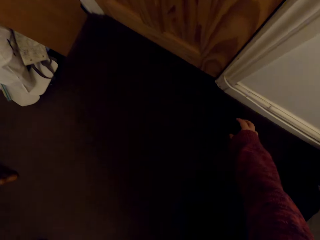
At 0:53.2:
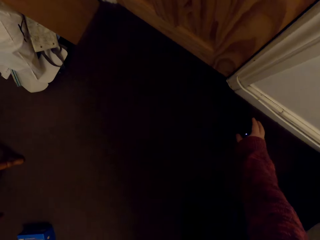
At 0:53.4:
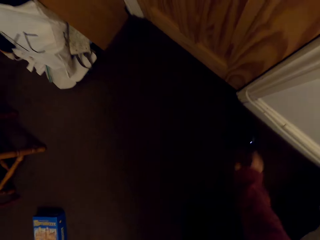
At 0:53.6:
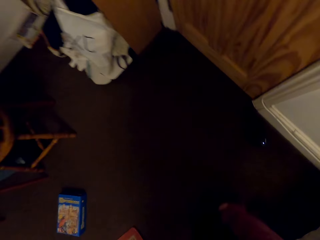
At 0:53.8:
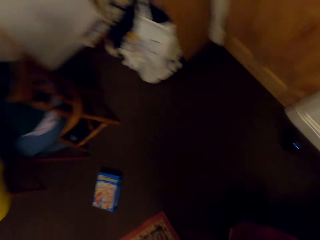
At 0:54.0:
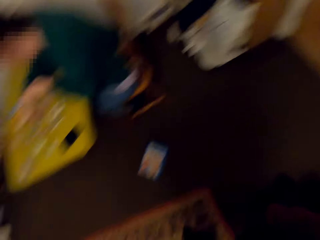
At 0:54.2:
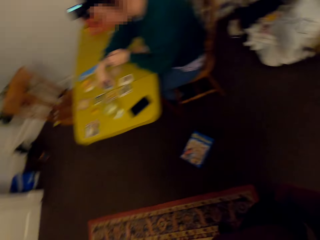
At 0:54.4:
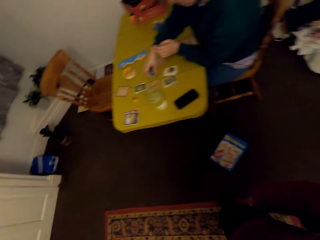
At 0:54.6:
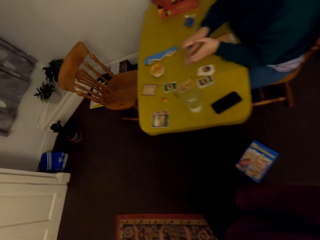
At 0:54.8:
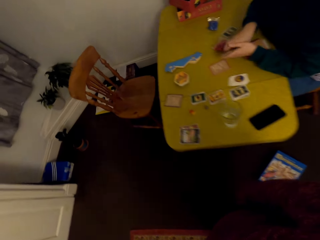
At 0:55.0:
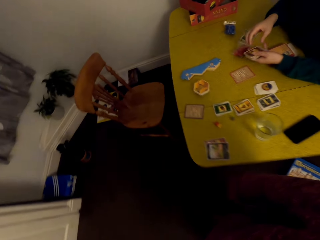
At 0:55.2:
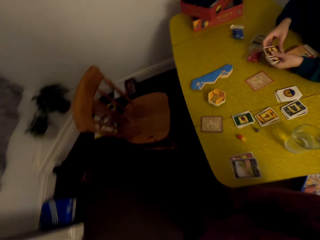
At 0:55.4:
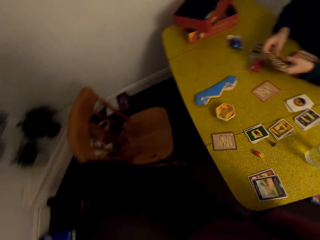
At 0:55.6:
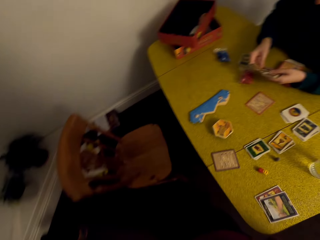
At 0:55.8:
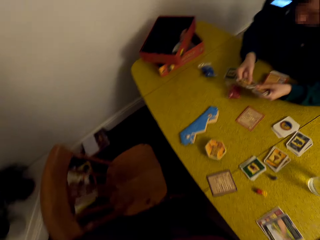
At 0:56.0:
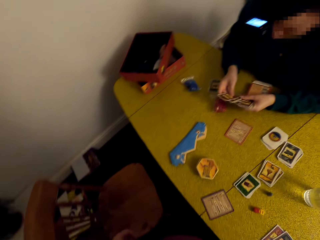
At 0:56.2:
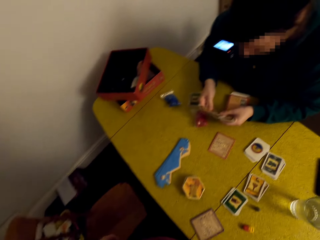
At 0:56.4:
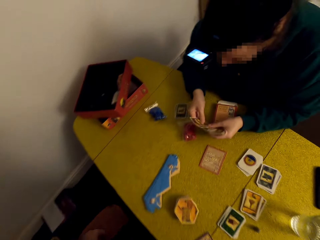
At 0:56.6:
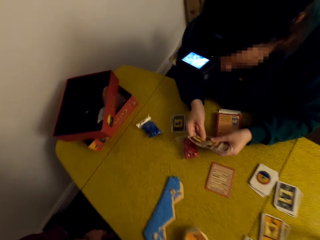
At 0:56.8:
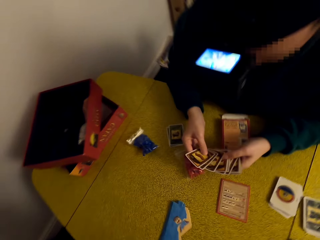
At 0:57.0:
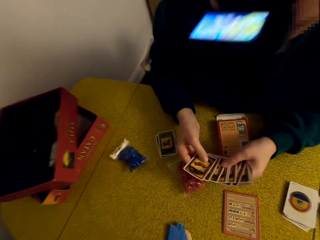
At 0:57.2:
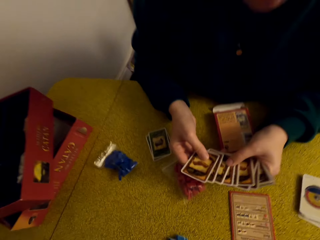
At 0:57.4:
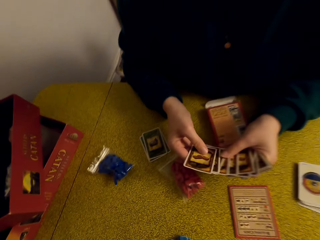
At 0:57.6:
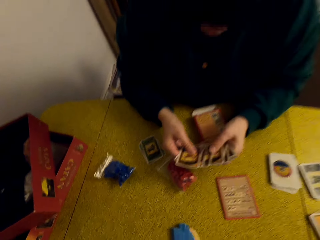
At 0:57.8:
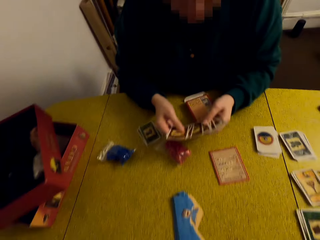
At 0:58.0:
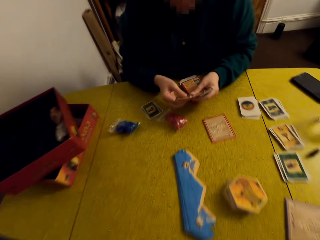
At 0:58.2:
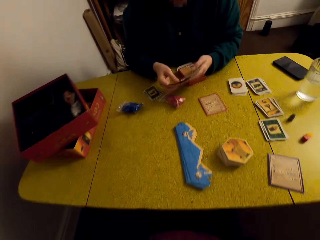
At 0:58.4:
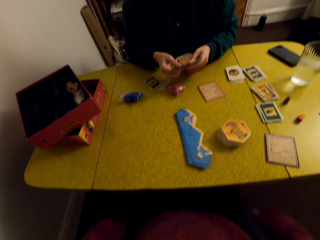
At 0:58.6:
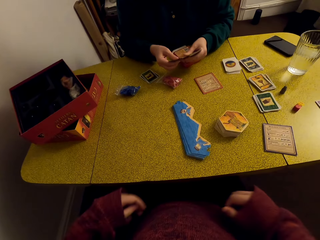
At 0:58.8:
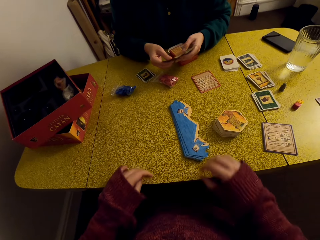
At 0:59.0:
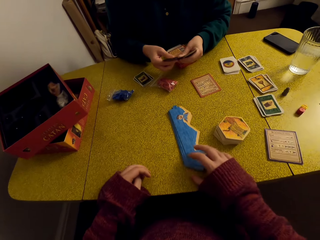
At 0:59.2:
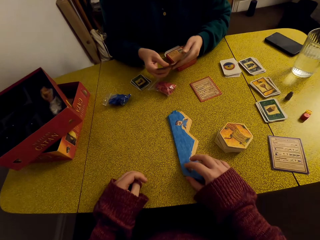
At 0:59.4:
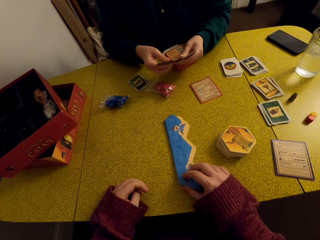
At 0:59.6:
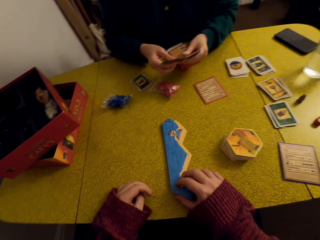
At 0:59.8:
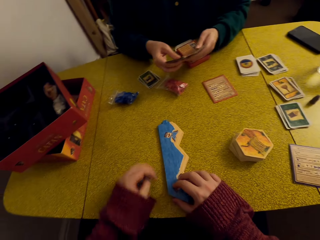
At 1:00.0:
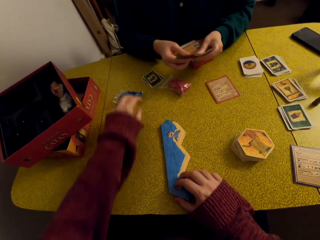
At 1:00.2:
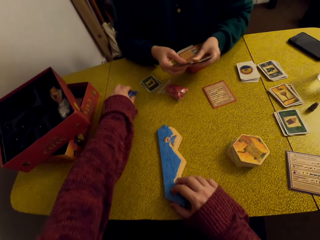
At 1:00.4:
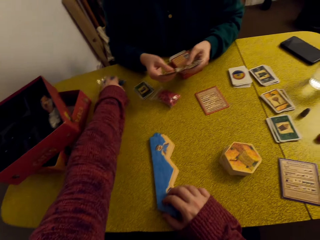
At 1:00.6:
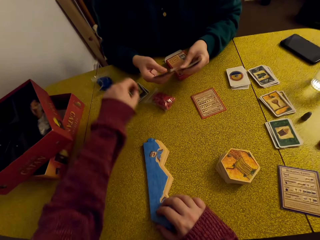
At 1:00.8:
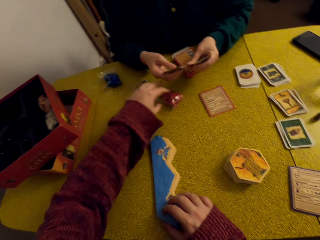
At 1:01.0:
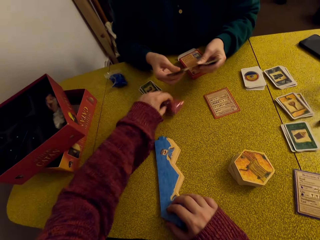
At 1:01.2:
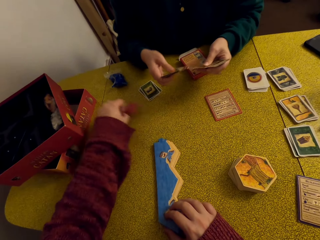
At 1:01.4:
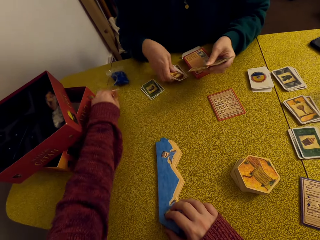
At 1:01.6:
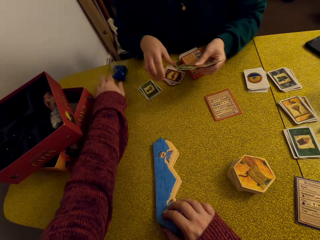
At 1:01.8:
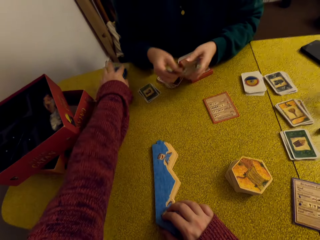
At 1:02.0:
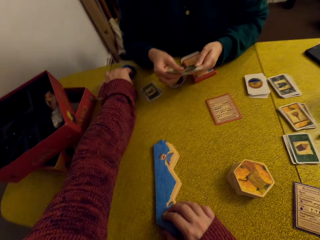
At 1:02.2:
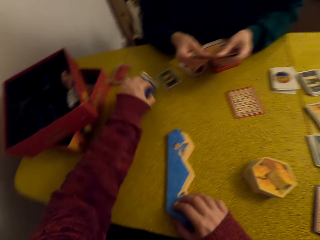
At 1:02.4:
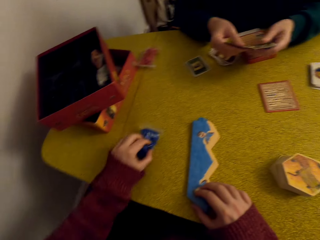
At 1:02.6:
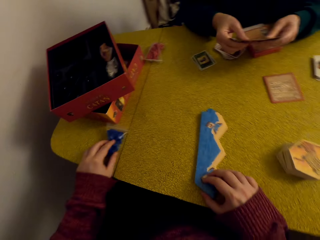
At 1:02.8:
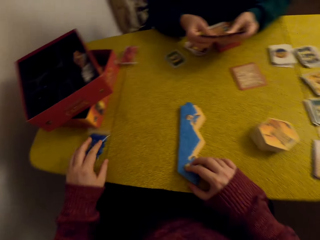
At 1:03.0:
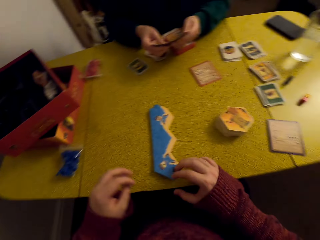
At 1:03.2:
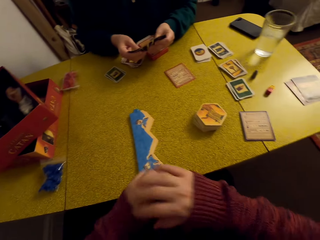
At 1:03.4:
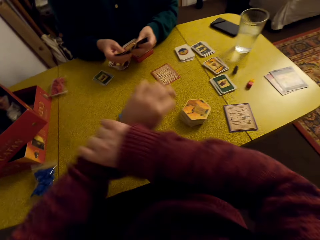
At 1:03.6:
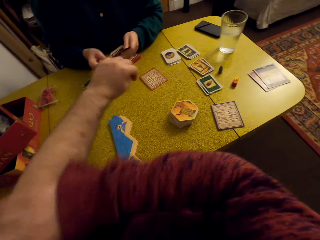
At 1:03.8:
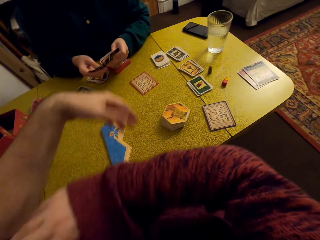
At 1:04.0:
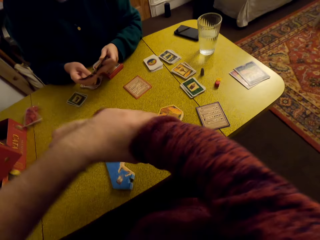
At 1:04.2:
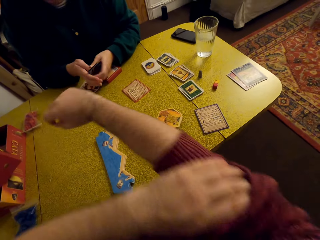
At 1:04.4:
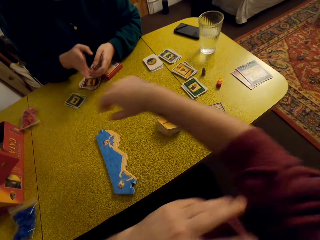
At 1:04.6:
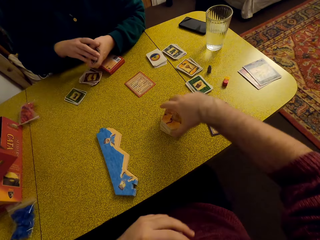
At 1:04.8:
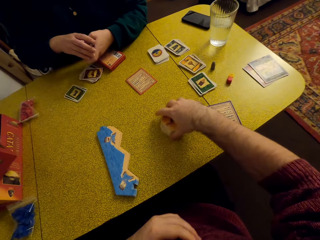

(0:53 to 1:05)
The camera wearer places the speaker on the stool. He walks towards a woman. He sits back on the chair. The woman shuffles the cards. The camera wearer pushes the board pieces, the sea frame pieces, to his left. He moves the zip lock bags towards the edge of the table. He moves one of the bags towards the box. He folds the sweater's sleeve.

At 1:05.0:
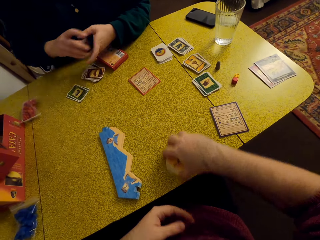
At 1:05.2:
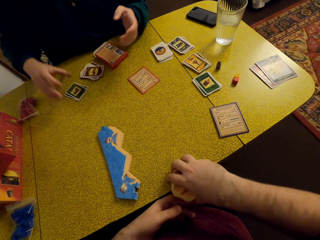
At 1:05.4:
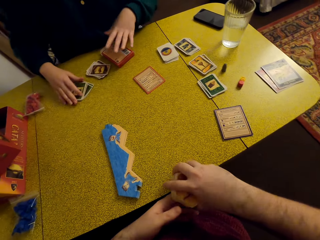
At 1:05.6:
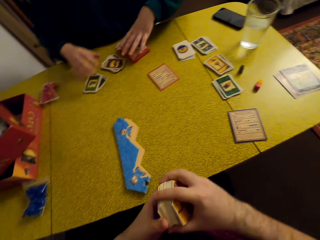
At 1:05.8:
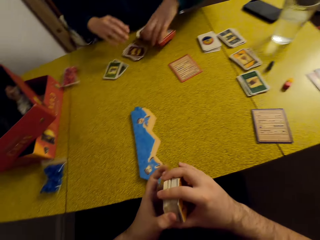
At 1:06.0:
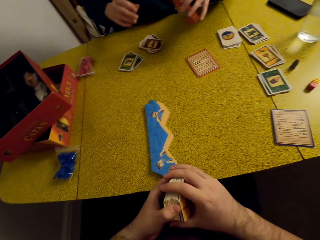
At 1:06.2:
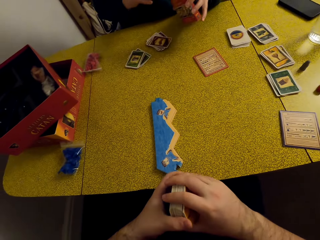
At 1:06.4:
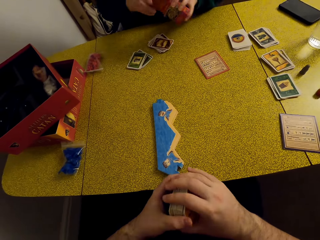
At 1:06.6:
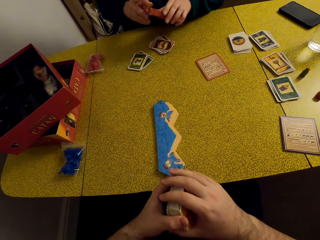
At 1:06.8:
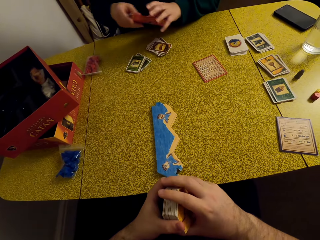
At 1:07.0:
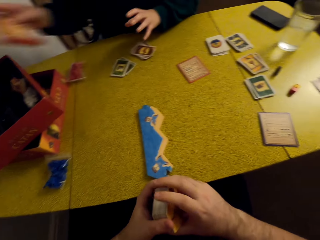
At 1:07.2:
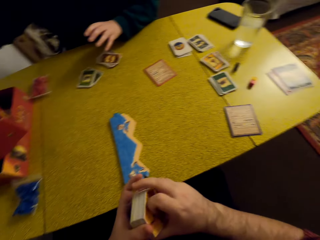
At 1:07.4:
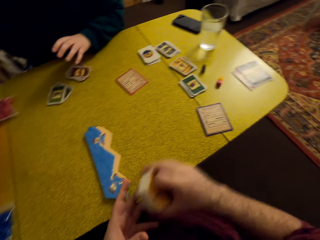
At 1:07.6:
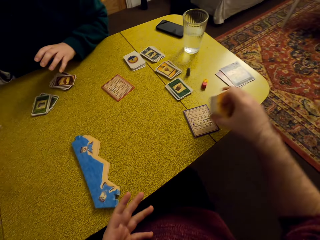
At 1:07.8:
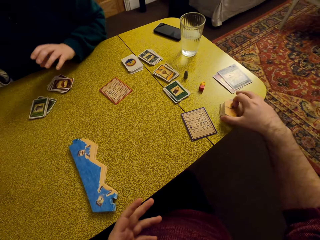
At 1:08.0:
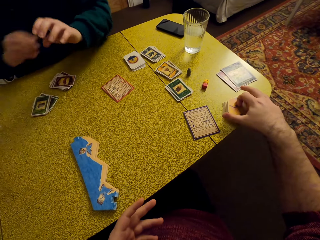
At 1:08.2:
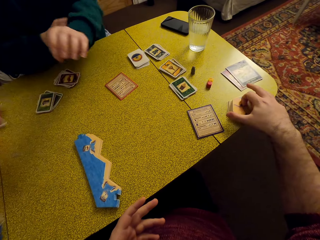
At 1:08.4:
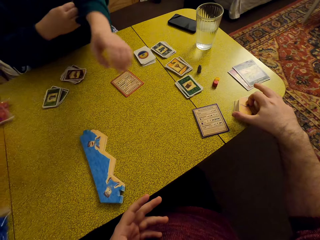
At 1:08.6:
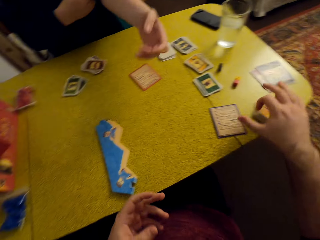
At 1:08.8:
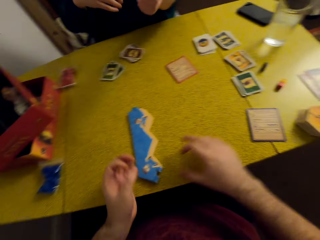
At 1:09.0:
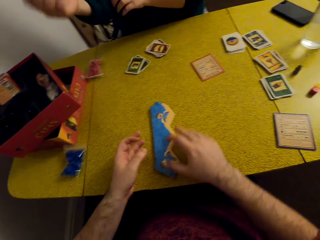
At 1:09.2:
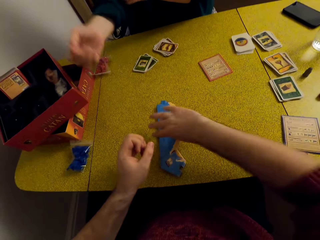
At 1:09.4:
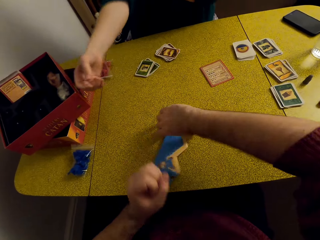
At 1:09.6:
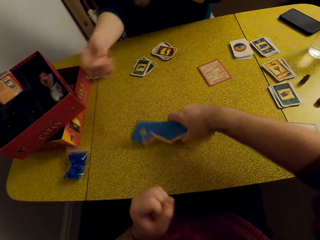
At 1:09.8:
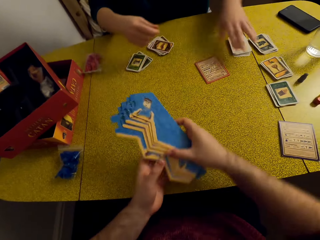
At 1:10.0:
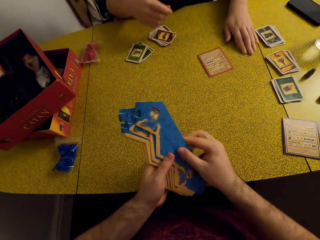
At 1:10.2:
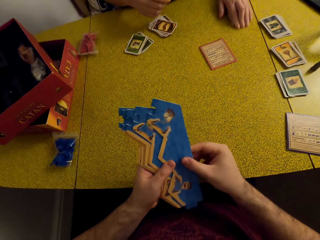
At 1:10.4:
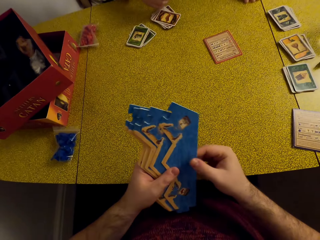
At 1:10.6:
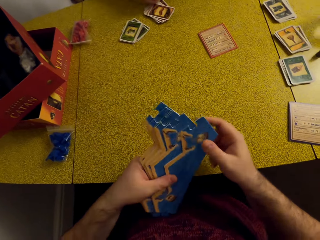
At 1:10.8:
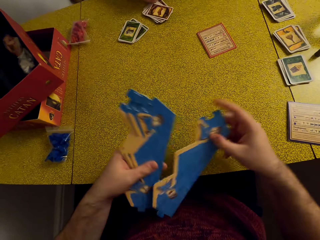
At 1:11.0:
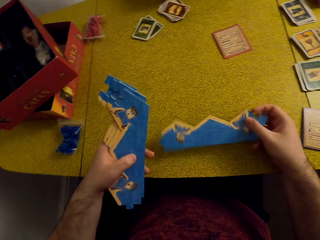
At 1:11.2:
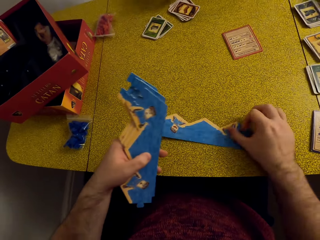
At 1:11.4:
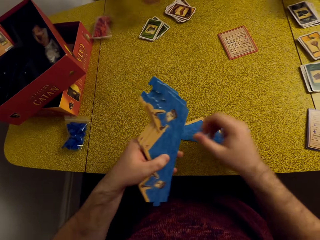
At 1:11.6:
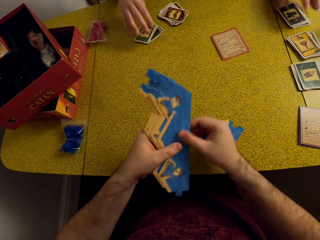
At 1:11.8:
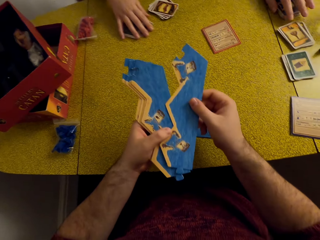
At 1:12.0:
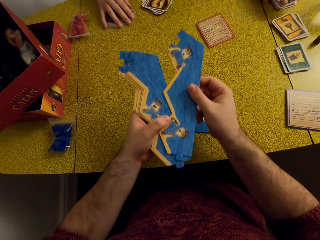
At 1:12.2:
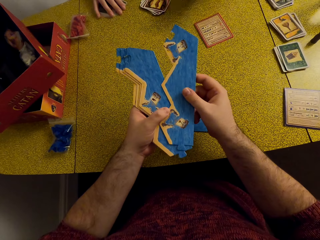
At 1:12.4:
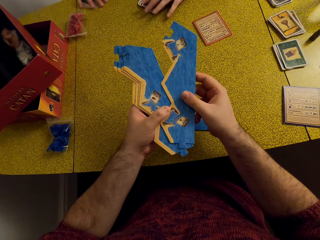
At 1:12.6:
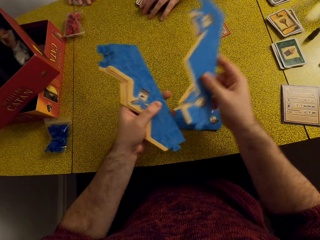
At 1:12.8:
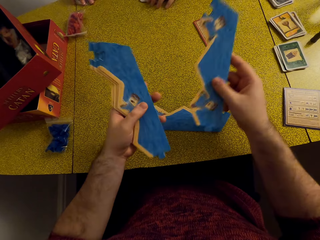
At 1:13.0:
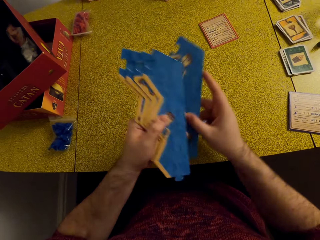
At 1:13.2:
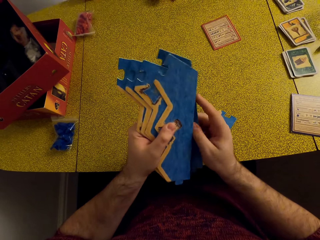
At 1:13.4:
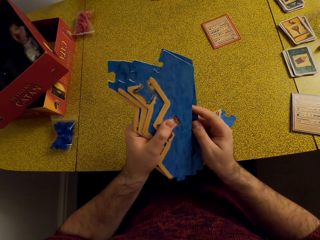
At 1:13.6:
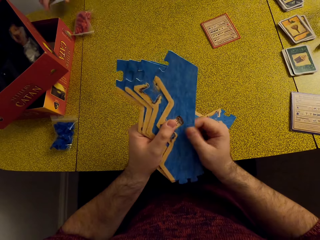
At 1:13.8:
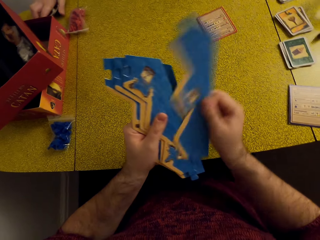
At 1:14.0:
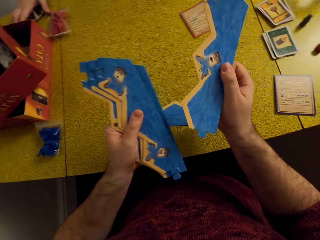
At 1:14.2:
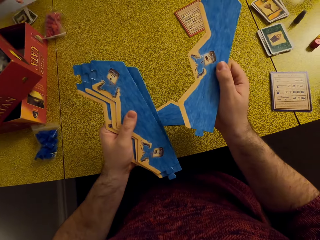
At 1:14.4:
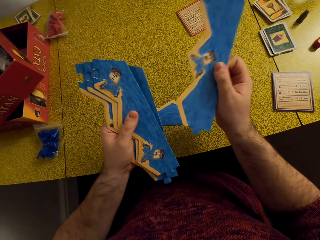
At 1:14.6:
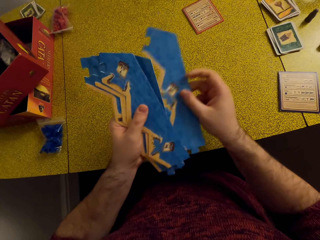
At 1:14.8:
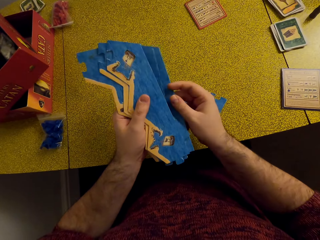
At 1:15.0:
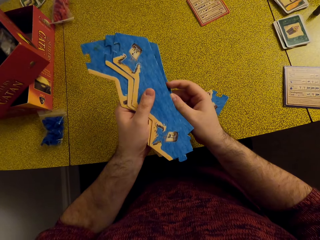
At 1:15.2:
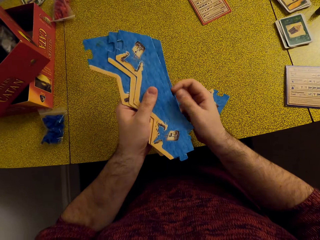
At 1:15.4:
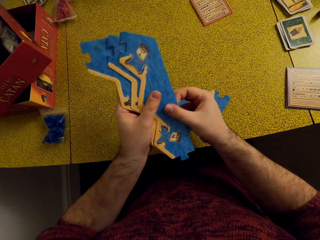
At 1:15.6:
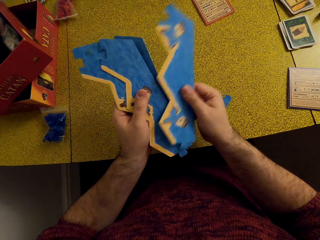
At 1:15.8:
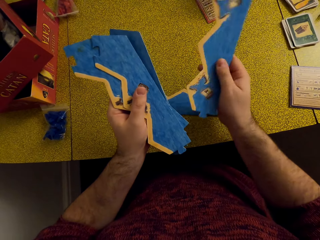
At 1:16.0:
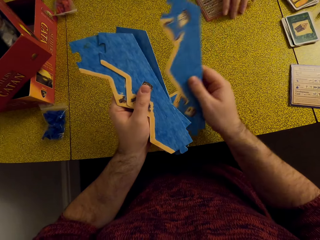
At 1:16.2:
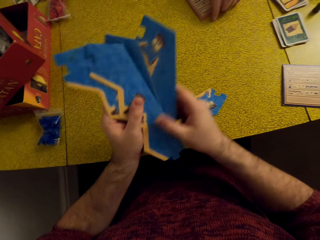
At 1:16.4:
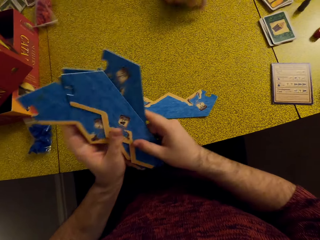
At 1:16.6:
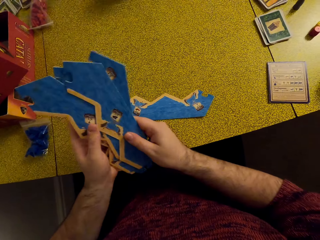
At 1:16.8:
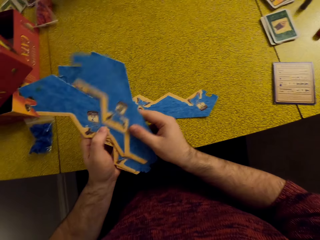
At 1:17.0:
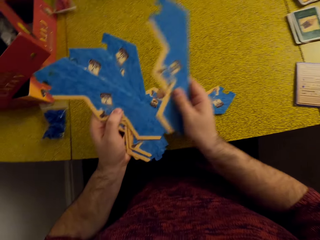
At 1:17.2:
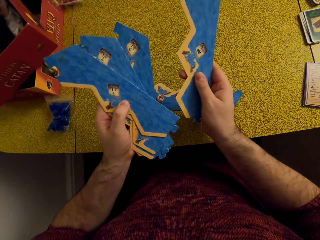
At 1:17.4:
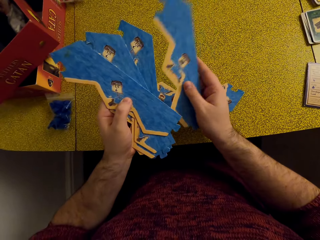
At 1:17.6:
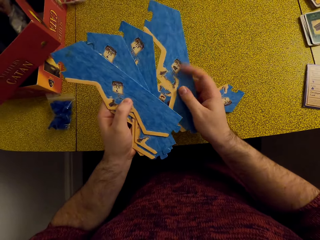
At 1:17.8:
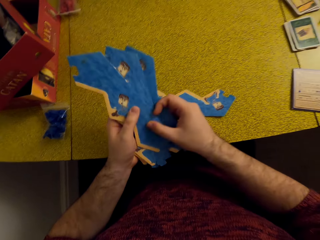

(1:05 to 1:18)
The camera wearer picks up the terrain hex cards and moves the cards to his left hand. A woman places the cards on the table and picks up the box. The camera wearer places the terrain hex cards back on the table. The woman folds the sweater's sleeve. The camera wearer picks up the board pieces and arranges the sea frame pieces. He lays the pieces on the table. The woman clears the table for the camera wearer. The camera wearer inspects the board pieces. The woman clears the table for the camera wearer. The camera wearer inspects the board pieces.
